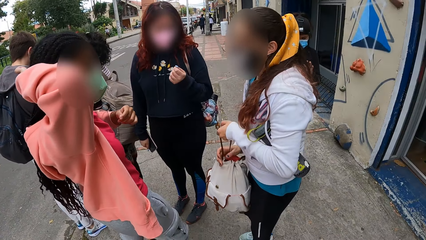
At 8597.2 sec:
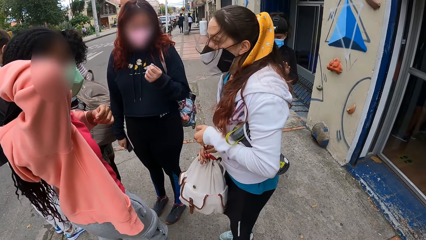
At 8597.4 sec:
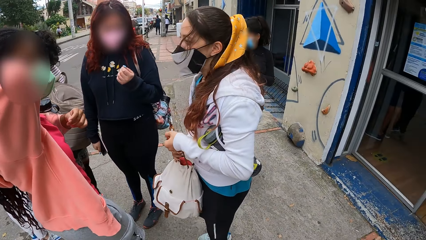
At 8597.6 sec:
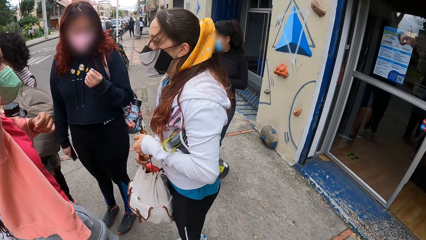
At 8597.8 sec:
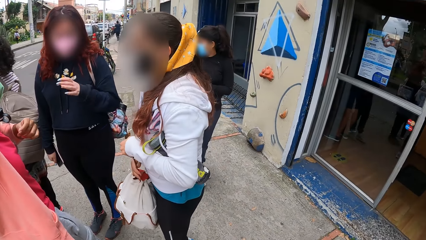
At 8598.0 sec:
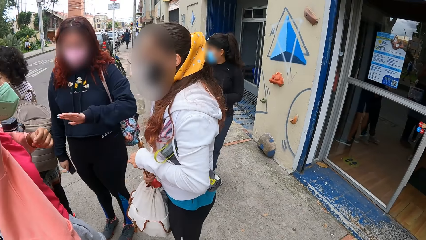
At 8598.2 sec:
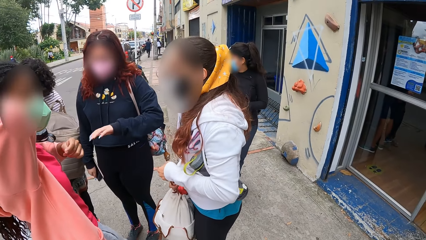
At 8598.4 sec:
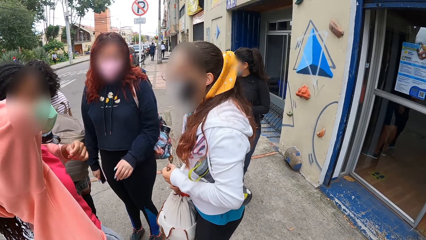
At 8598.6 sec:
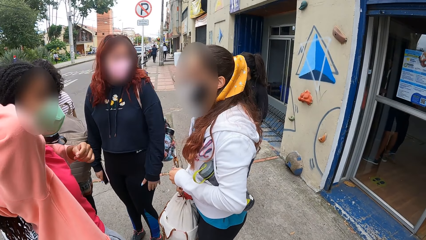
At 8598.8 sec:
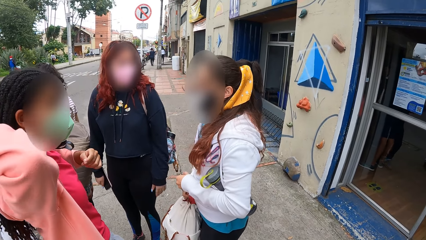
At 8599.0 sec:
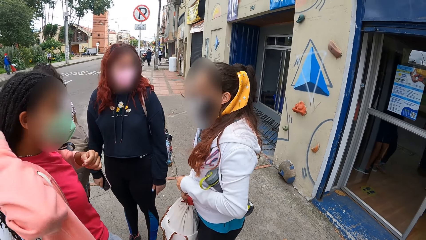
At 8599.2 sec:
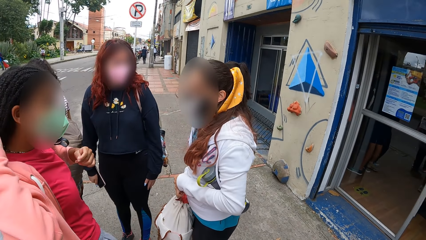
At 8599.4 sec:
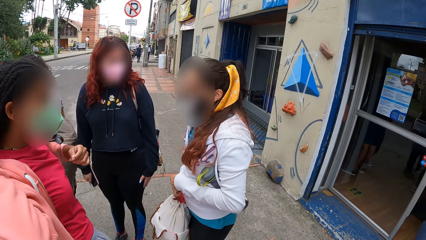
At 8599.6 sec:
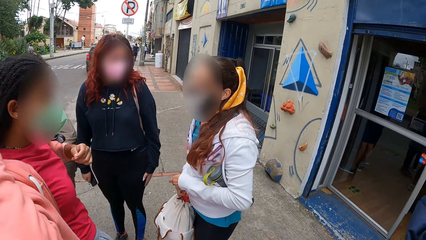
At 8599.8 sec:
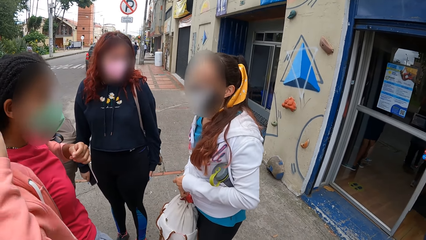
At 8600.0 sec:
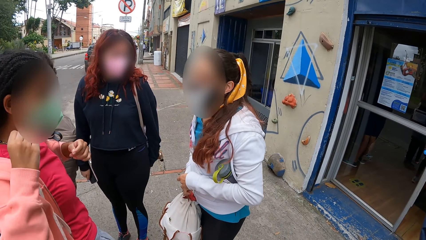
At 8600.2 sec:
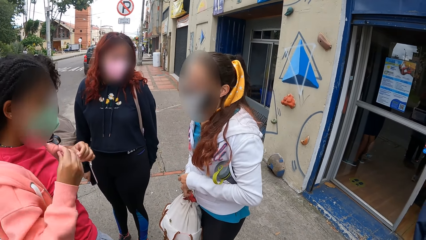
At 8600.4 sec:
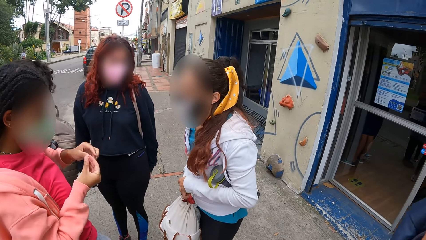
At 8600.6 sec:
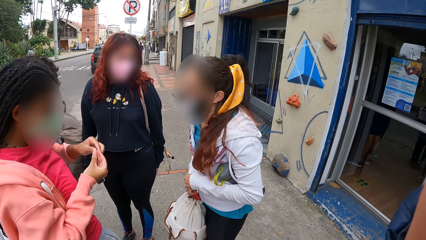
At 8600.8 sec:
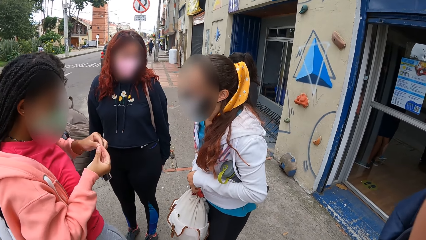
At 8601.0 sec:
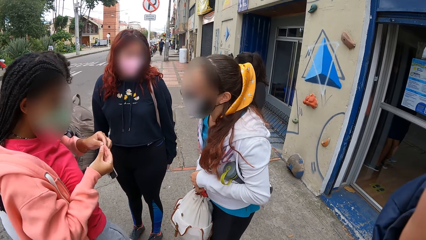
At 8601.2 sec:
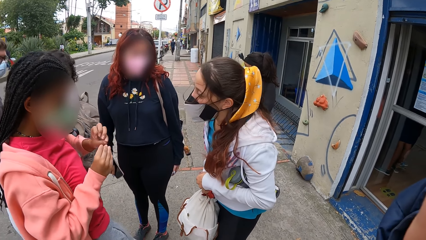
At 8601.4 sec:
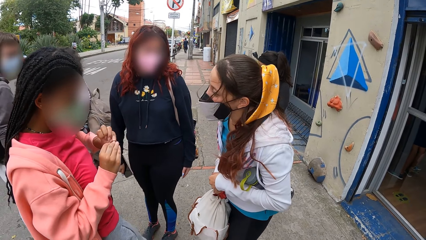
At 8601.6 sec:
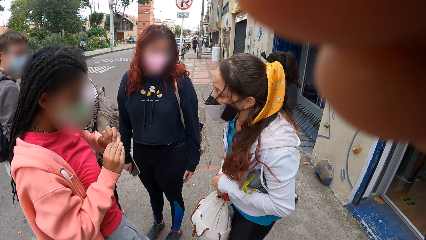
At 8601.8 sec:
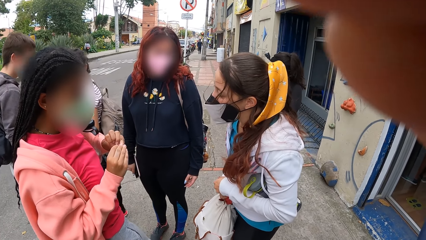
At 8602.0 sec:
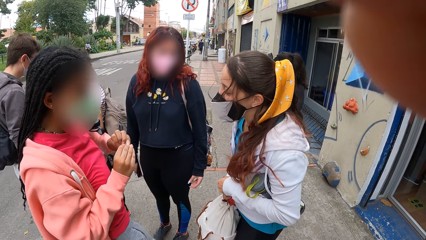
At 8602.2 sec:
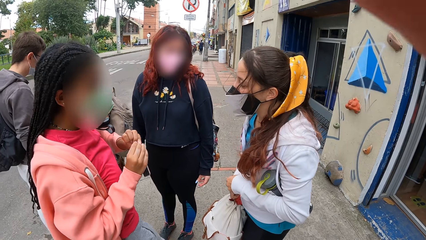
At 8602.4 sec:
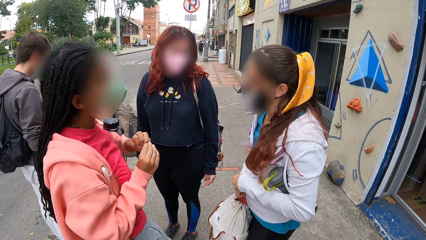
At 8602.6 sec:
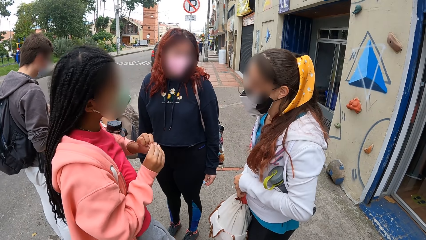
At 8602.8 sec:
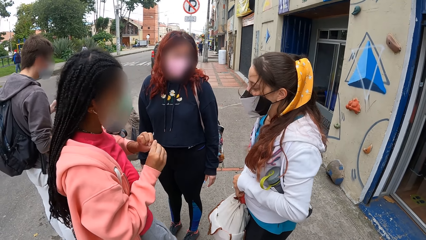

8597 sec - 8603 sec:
The camera wearer looks at three people.

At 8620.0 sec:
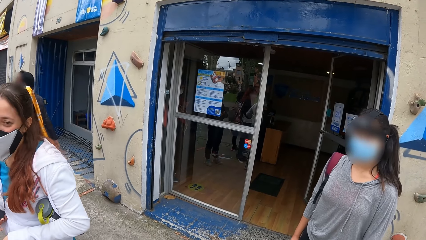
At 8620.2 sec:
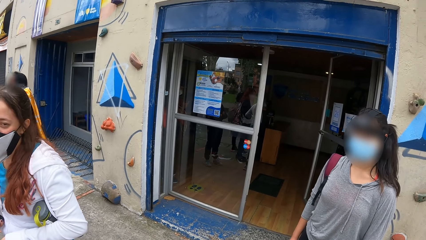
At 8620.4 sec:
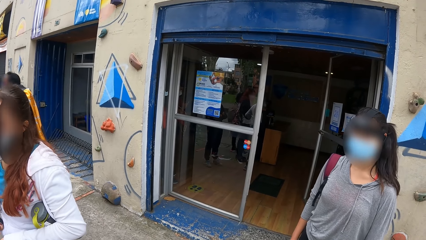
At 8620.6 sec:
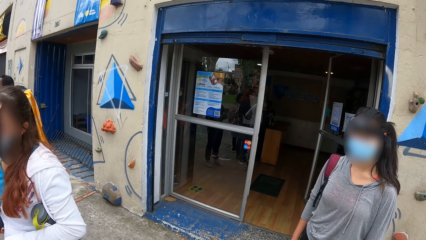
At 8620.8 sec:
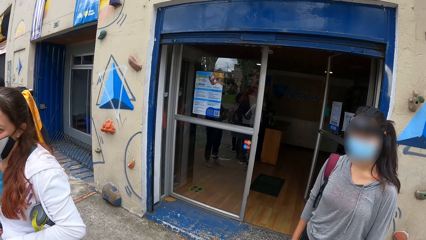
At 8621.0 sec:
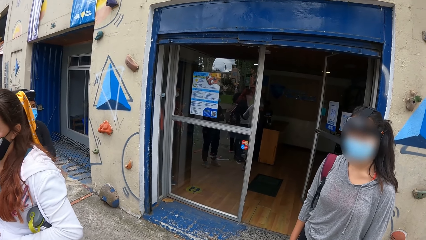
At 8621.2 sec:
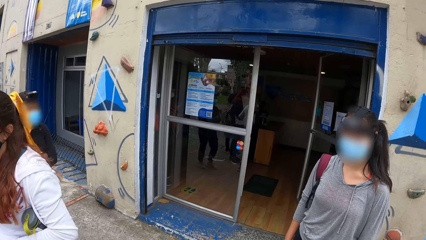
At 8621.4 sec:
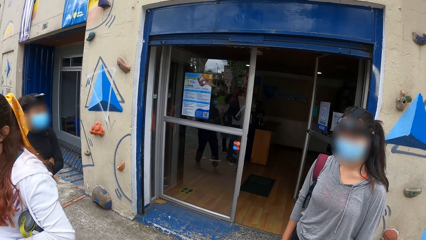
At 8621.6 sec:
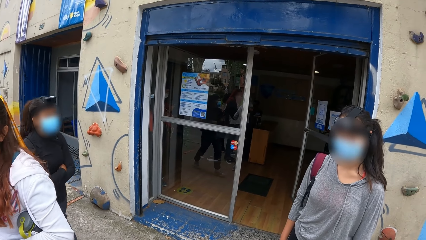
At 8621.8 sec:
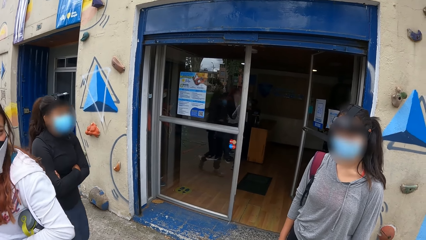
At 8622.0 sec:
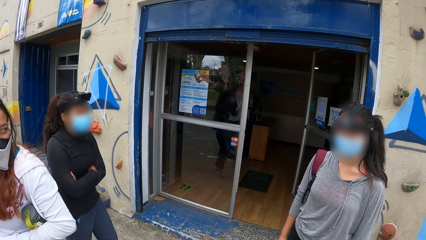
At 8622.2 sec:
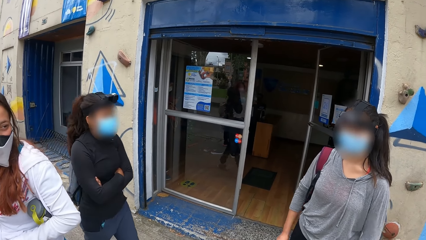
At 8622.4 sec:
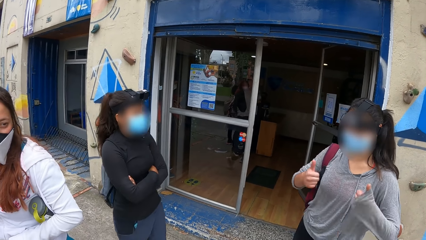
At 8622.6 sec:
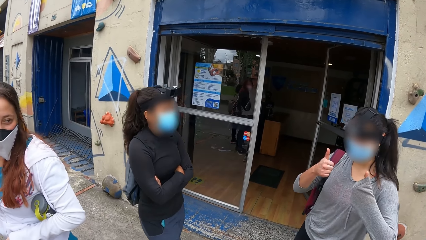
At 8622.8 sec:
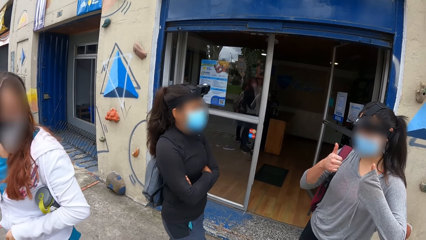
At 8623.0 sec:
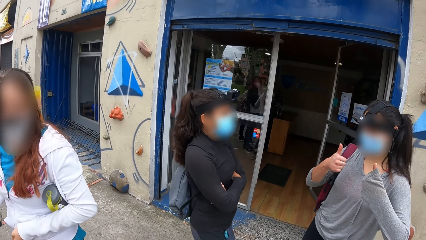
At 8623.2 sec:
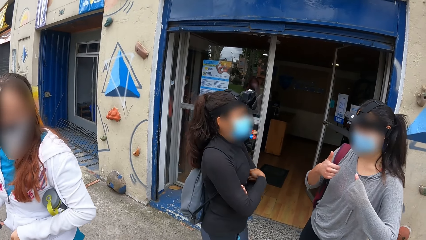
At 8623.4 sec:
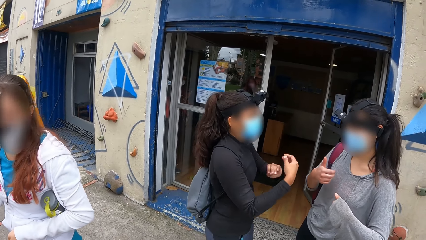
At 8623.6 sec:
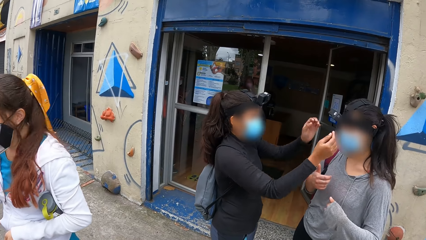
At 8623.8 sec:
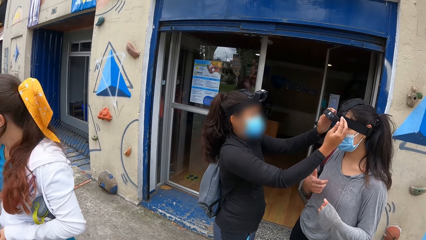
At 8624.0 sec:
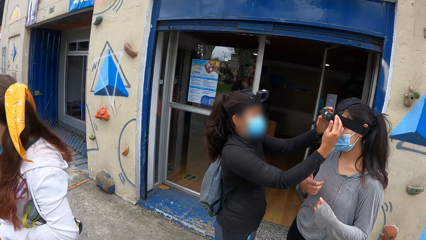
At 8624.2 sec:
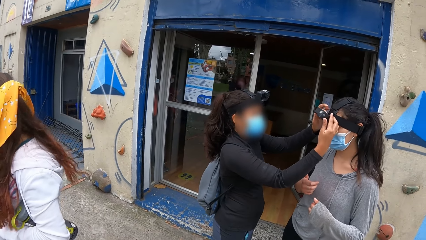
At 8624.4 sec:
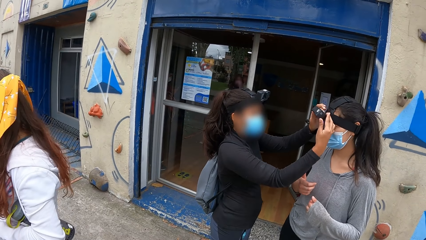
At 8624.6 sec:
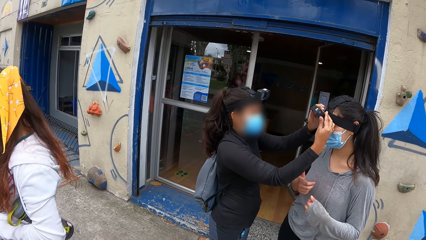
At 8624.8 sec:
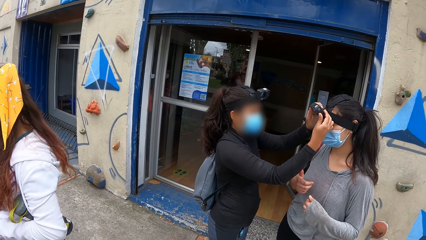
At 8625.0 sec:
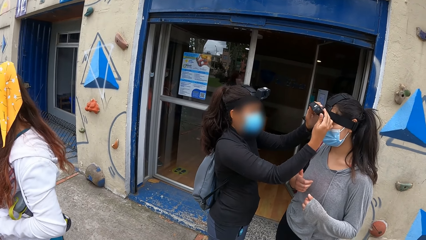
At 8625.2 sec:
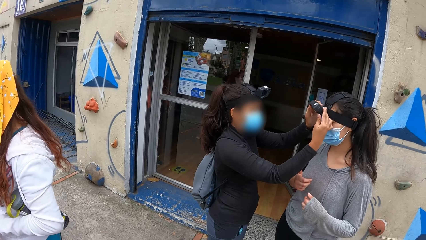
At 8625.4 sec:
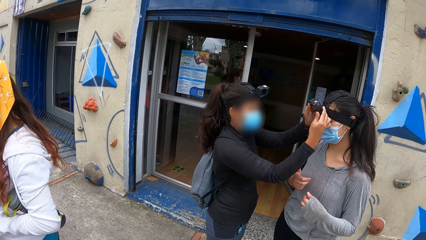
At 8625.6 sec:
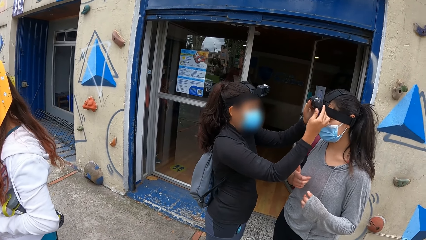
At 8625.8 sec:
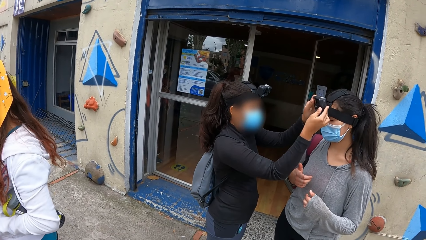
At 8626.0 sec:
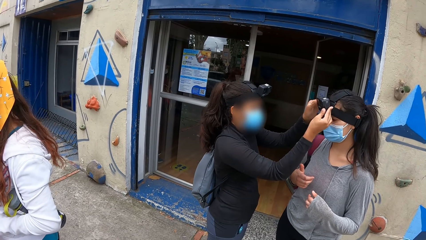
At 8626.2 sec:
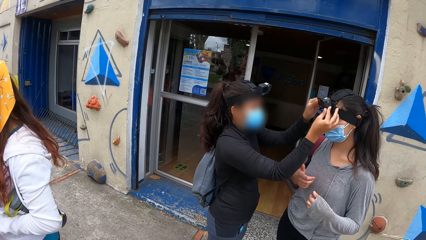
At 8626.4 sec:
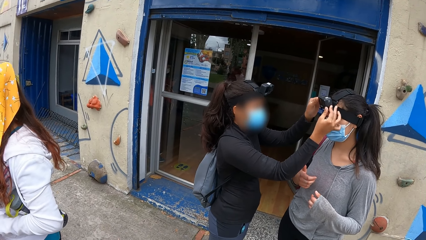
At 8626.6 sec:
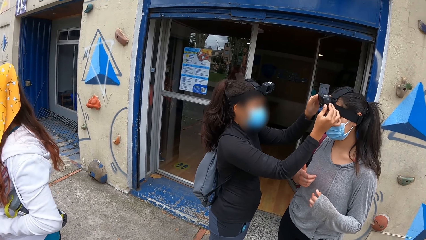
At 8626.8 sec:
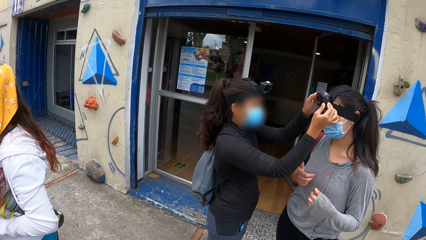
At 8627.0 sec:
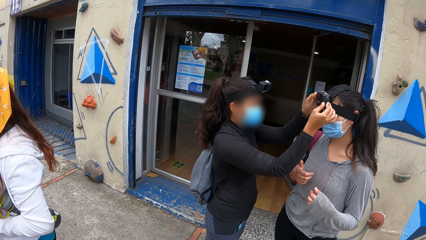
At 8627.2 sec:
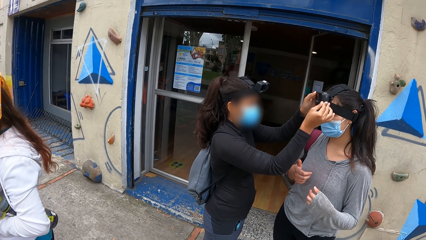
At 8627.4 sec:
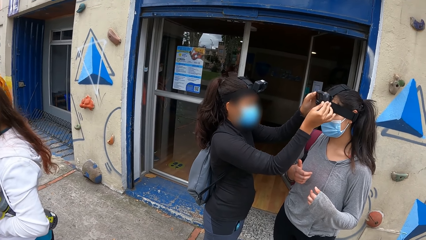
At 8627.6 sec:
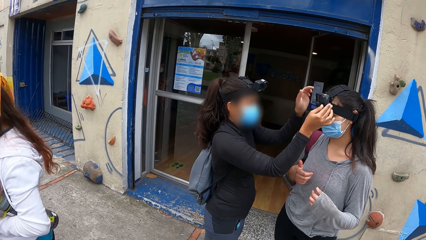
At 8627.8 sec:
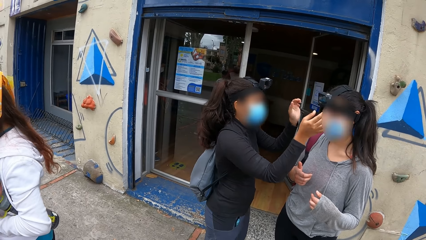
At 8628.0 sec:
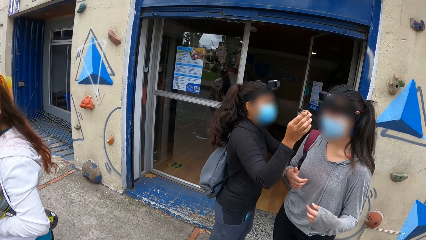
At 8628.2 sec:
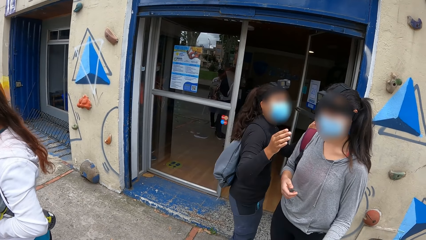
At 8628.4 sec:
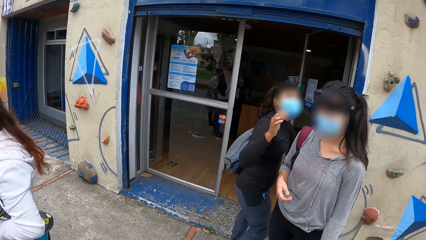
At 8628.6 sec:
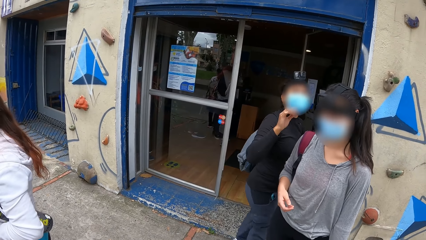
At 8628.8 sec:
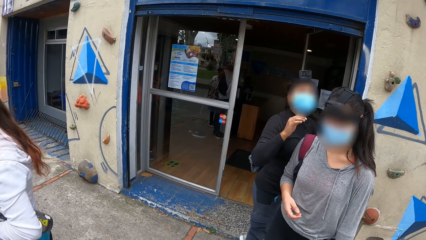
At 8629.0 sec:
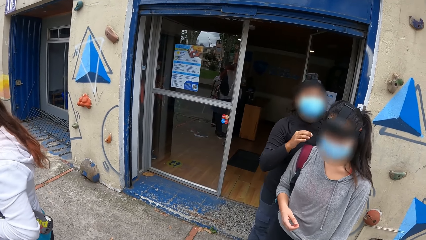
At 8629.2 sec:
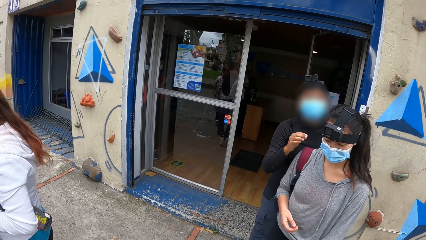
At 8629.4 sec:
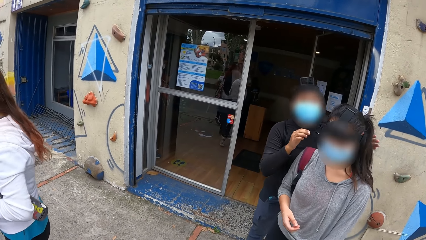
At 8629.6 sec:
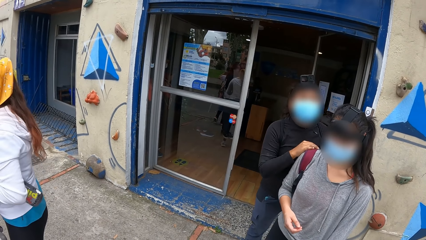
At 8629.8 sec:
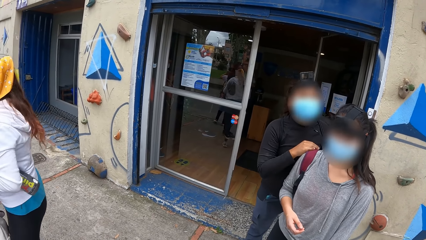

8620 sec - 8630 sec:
A woman interacts with the camera wearer. Another woman adjusts the first woman's head camera.
